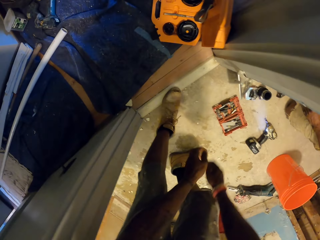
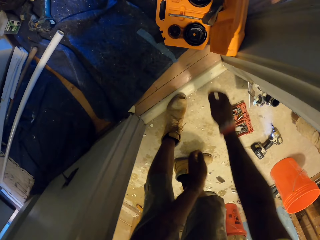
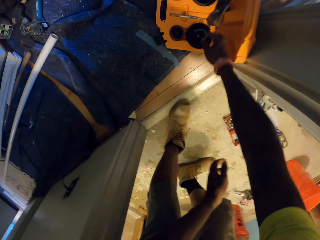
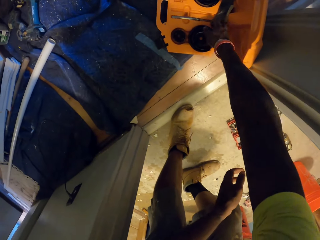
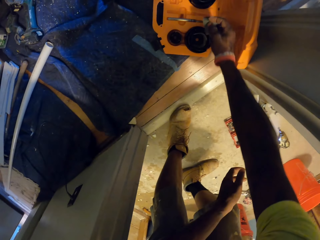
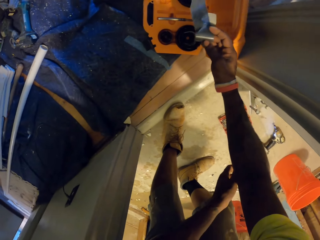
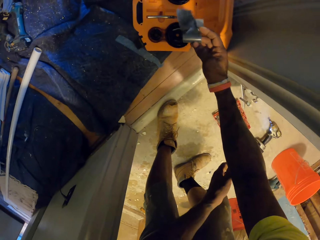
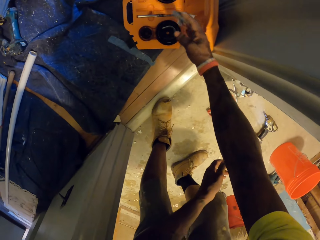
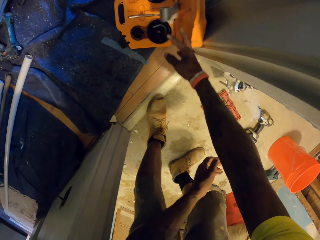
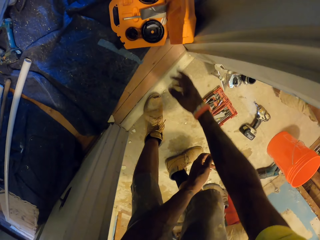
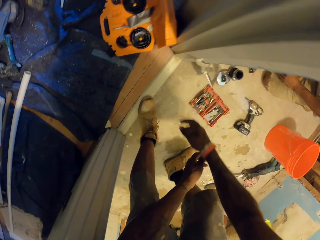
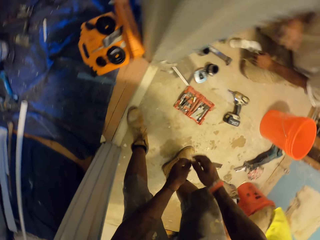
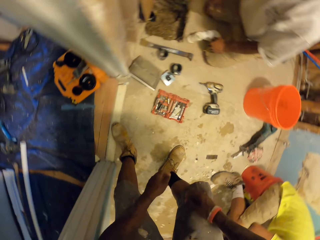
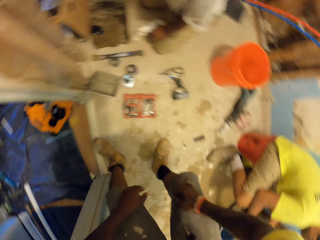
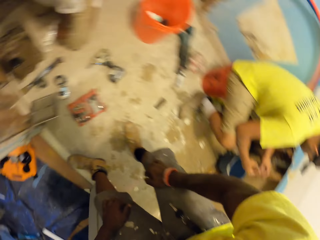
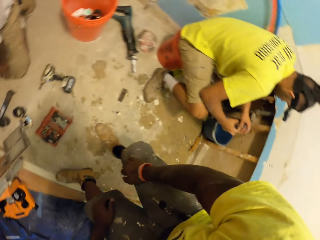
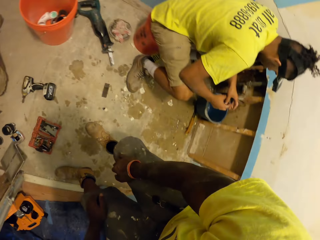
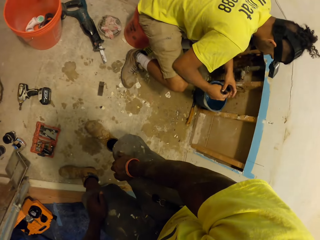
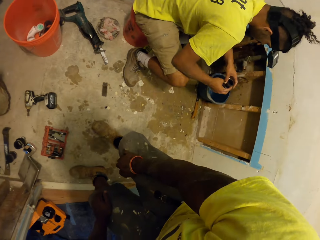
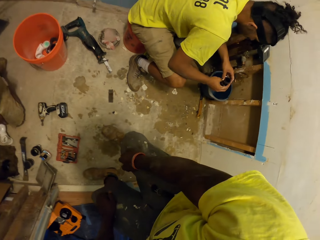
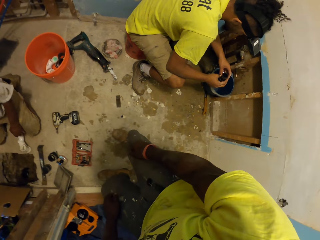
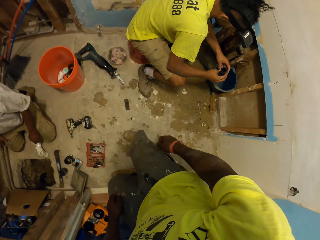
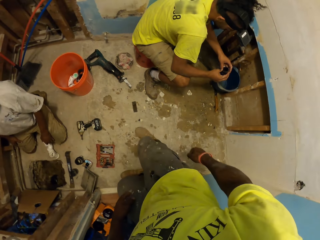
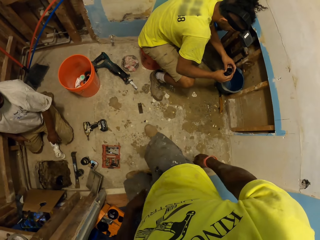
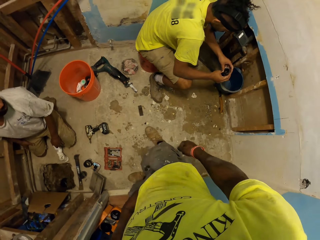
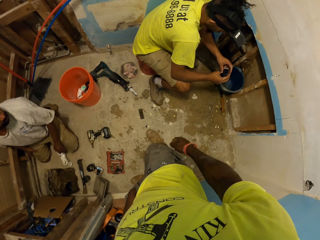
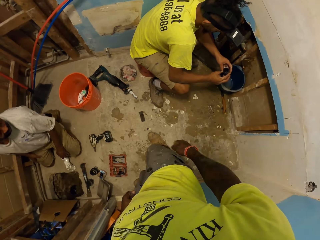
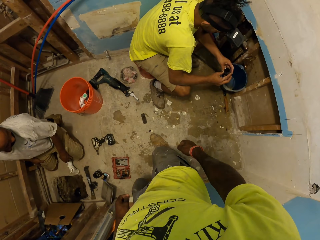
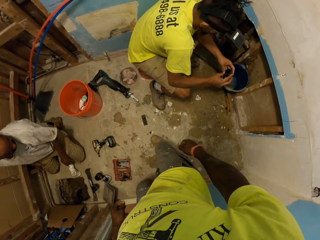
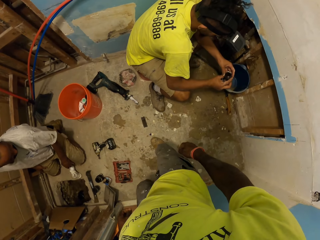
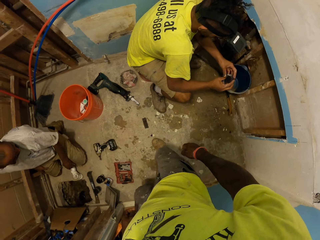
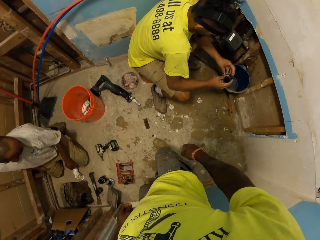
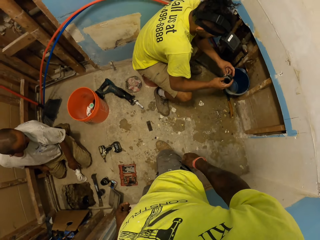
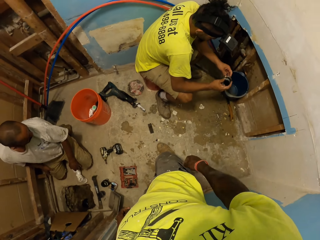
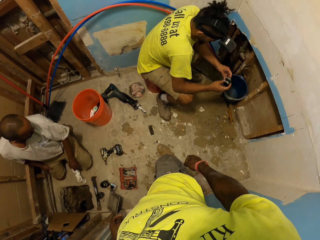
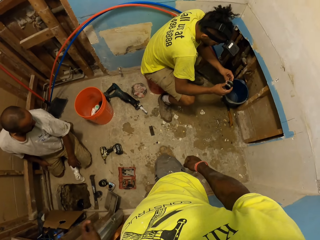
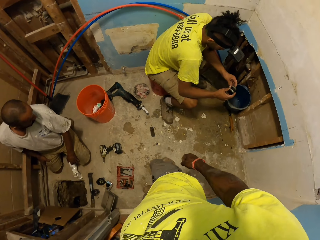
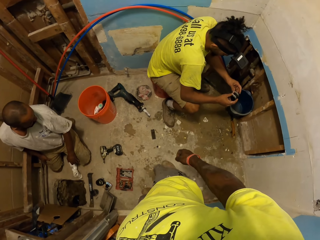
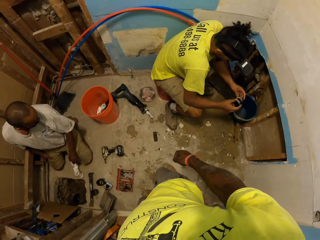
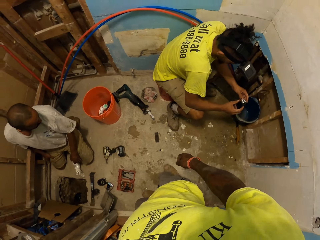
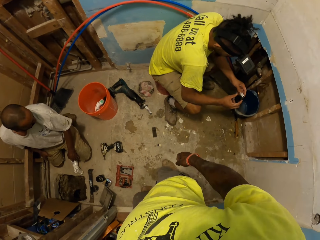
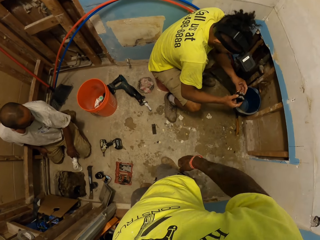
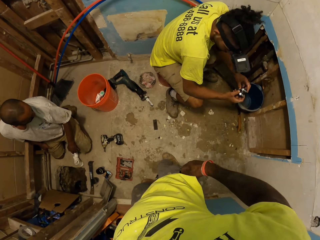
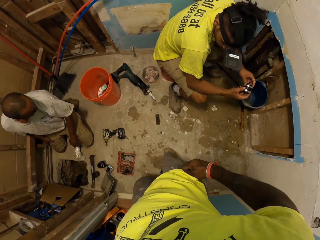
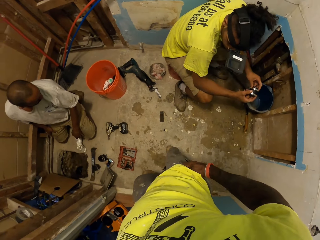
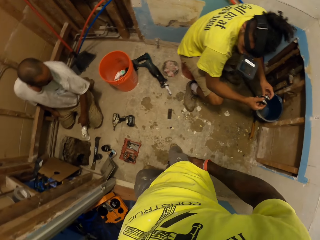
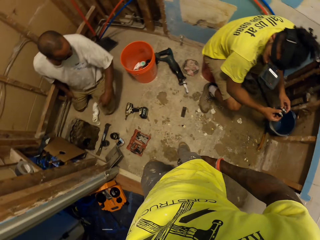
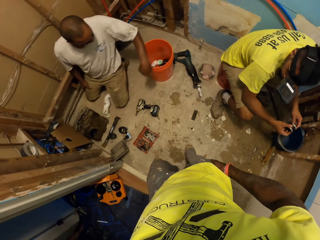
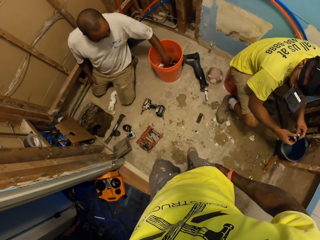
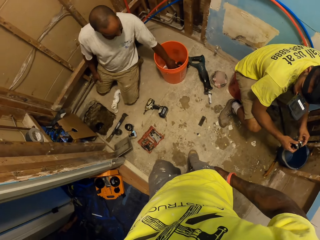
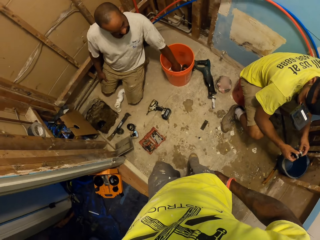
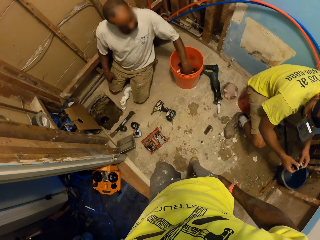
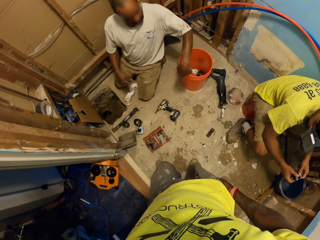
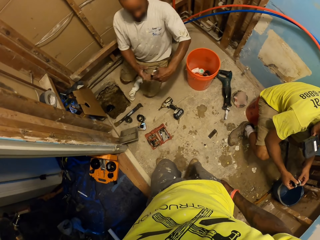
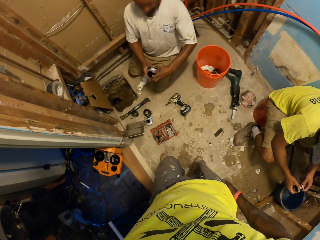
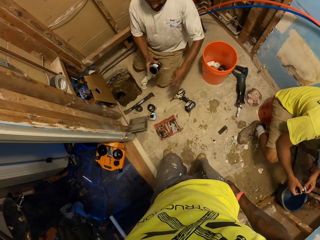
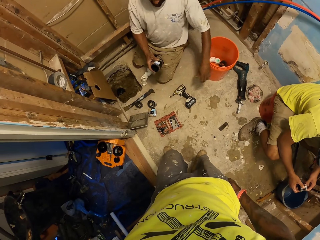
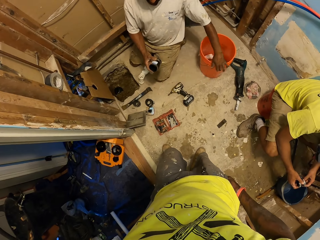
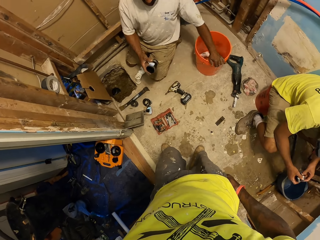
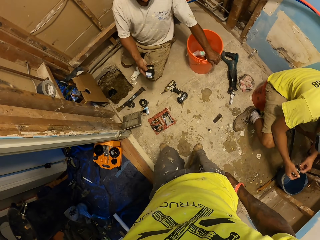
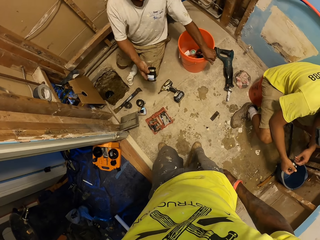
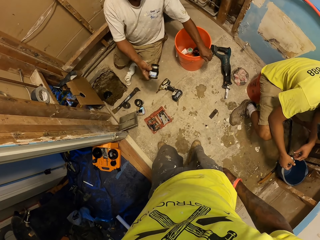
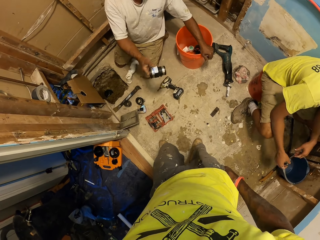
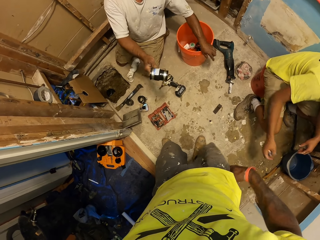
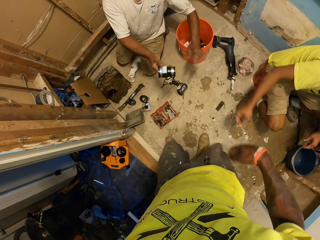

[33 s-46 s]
The camera wearer picks up a tape from a case on the floor with his right hand. He drops the tape on the case on the floor with his right hand. The second man holds a pipe fitting. The camera wearer looks around. The first man picks up a rubber hinge from a bucket with pipe fittings on the floor with his left hand. He passes the pipe rubber hinges in his left hand to his right hand. He places his left hand on the bucket with pipe fittings on the floor.

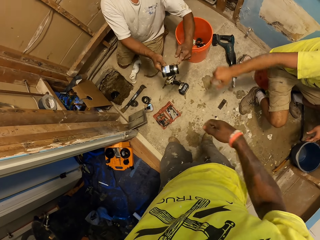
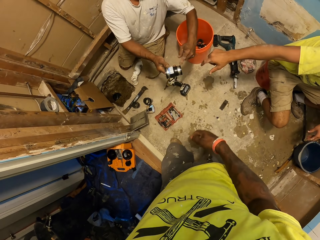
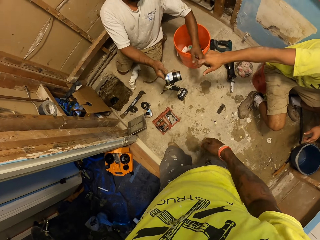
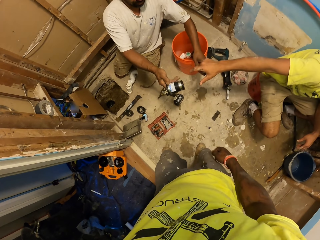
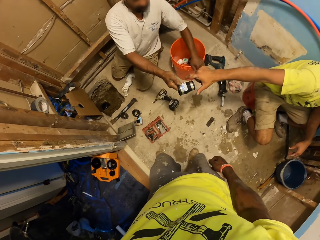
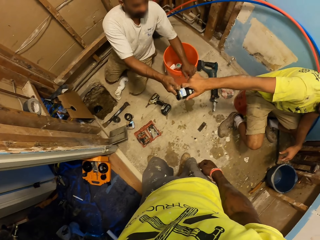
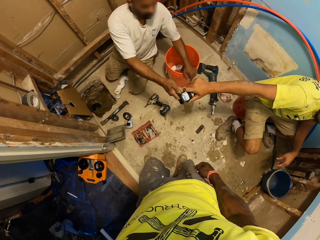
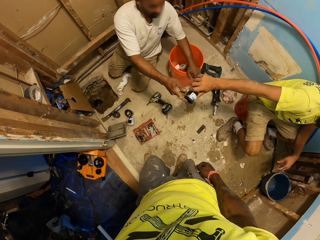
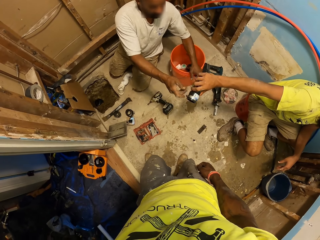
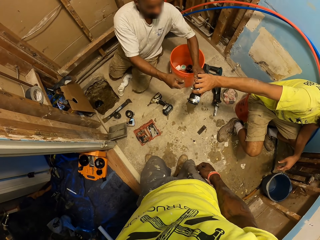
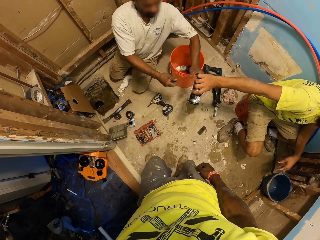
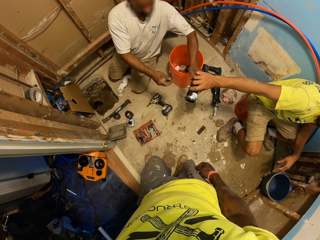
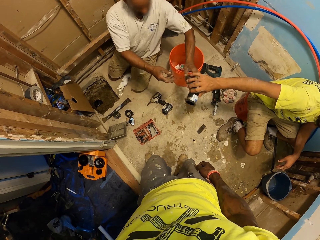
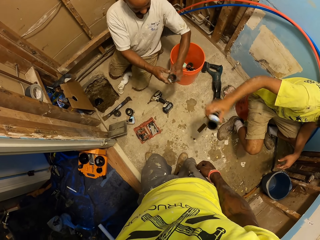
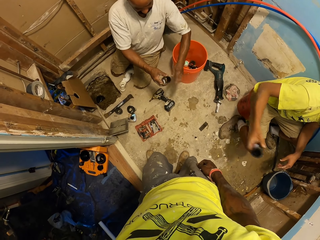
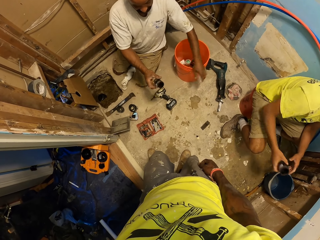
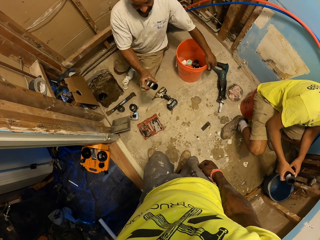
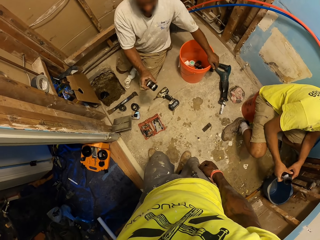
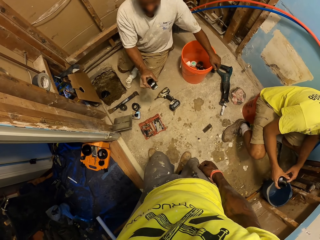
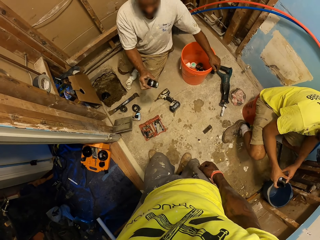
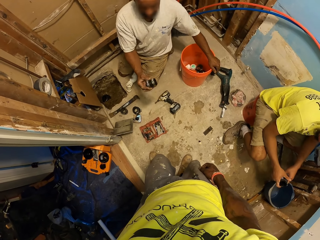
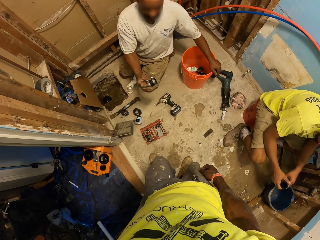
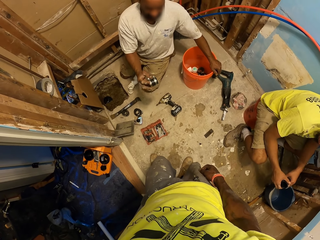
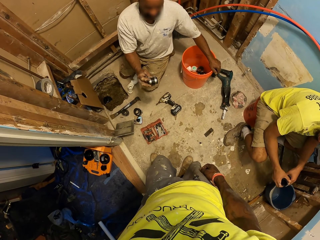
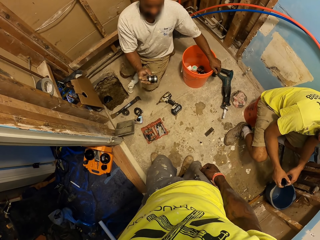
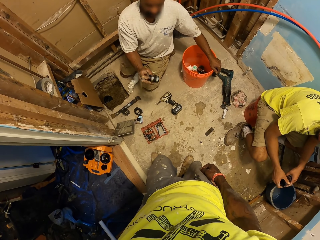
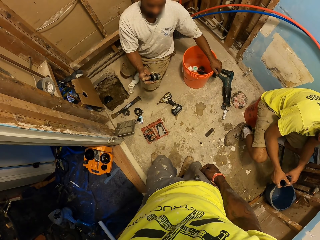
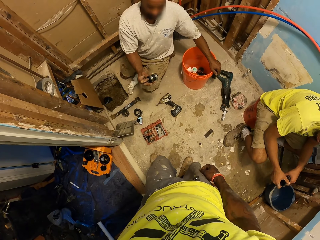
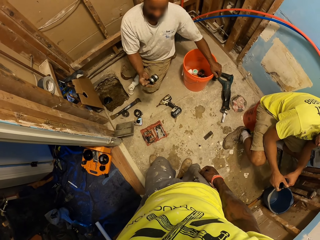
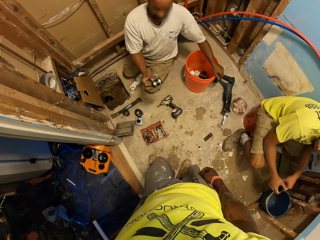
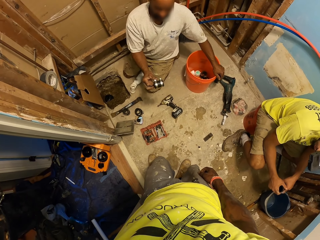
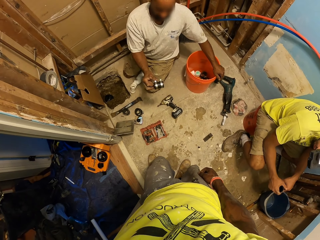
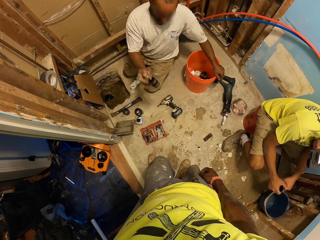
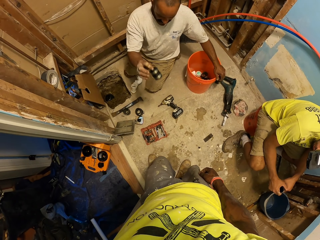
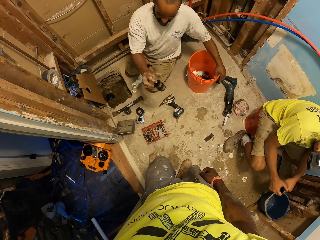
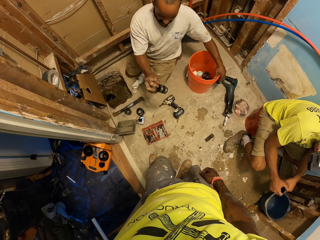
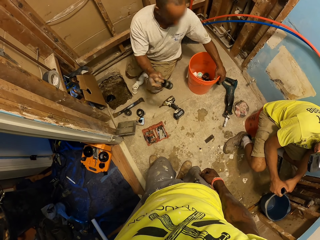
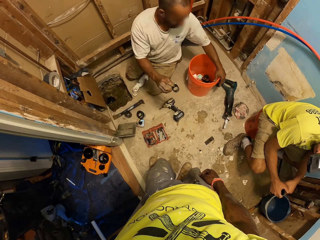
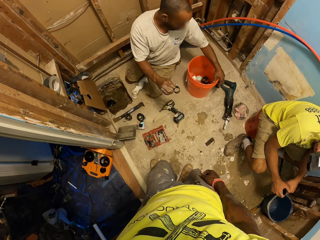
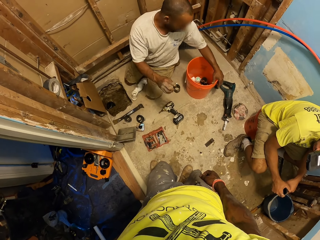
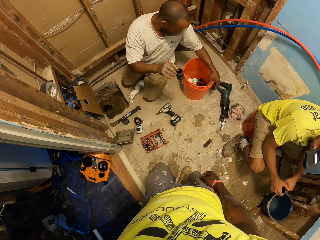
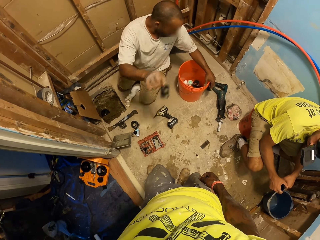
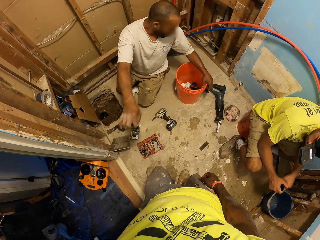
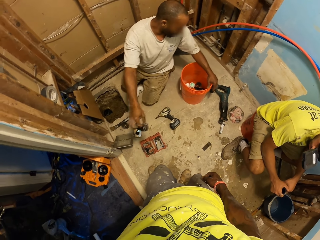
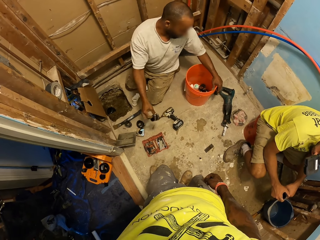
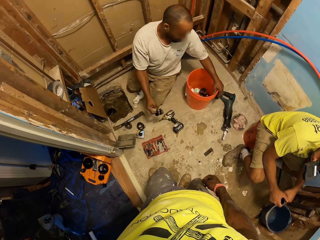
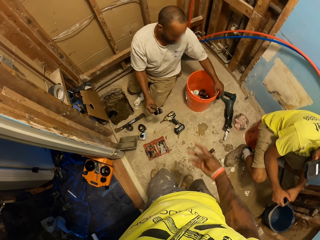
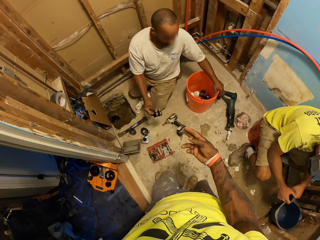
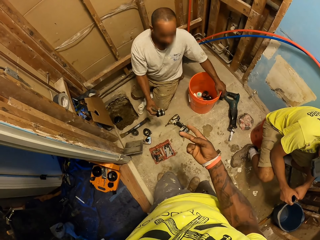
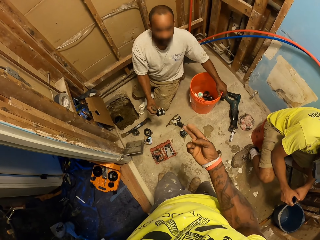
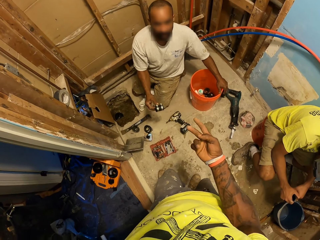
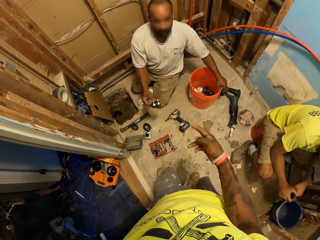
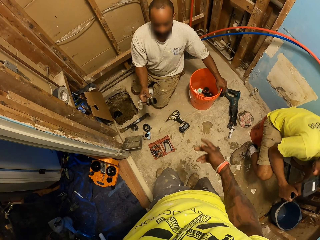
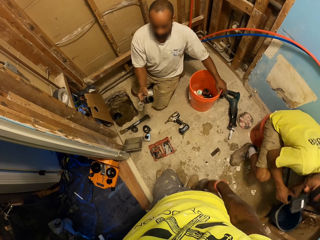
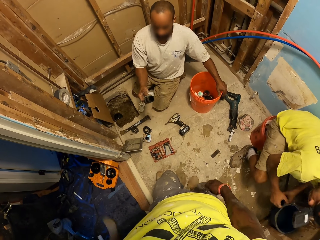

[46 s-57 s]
The camera wearer interacts with the first man and the second man. The first man passes the pipe rubber hinges or pipe fitting to the second man with his right hand. He collects another pipe rubber hinge from the second man's hand with his right hand. He looks at the pipe fitting. The camera wearer interacts with the first man. The first man converses with the camera wearer. The camera wearer converses with the first man.
